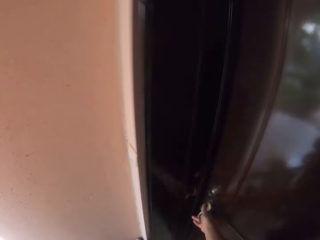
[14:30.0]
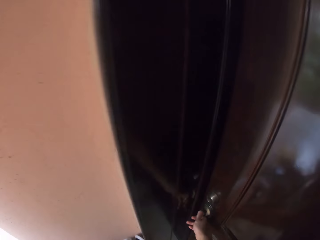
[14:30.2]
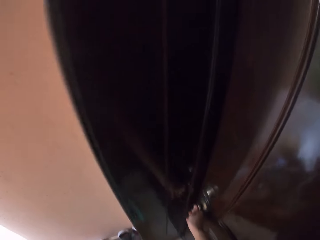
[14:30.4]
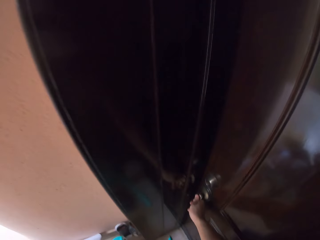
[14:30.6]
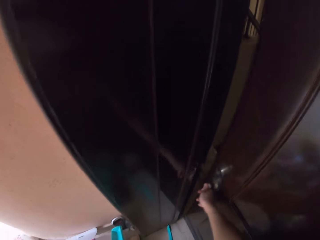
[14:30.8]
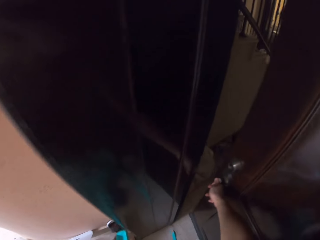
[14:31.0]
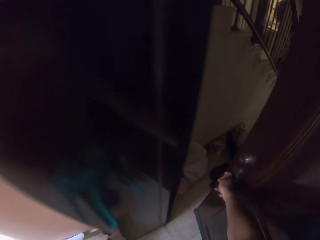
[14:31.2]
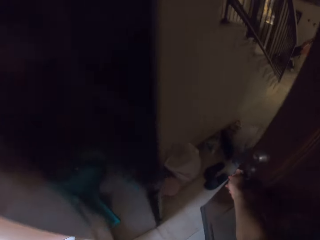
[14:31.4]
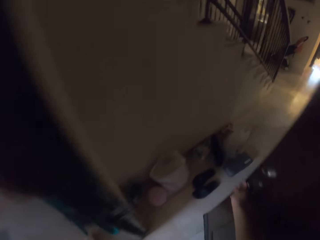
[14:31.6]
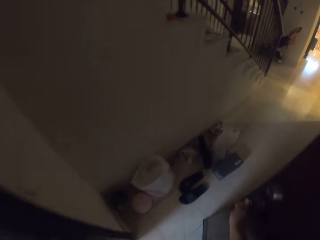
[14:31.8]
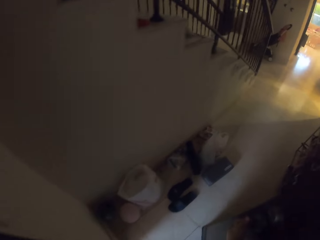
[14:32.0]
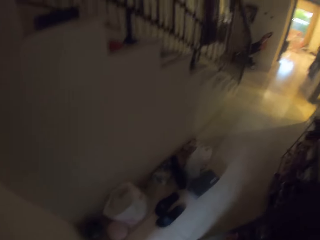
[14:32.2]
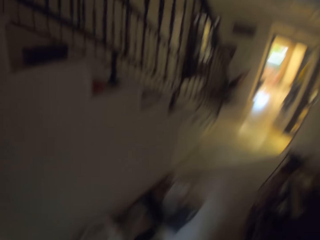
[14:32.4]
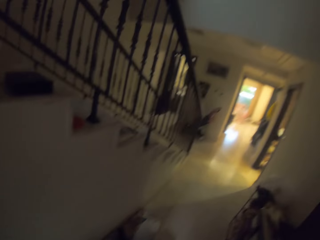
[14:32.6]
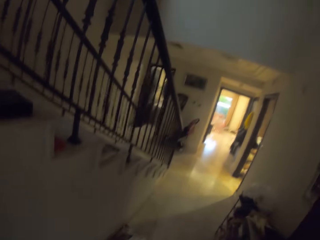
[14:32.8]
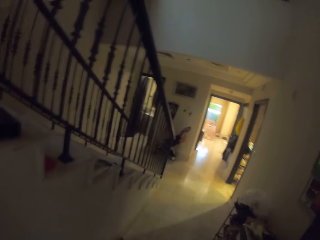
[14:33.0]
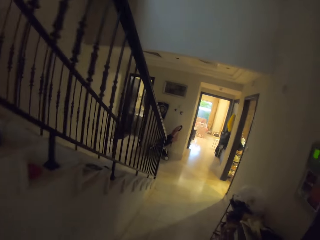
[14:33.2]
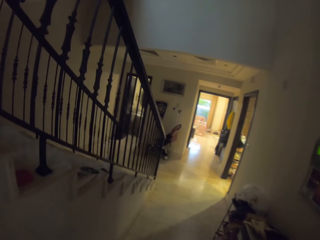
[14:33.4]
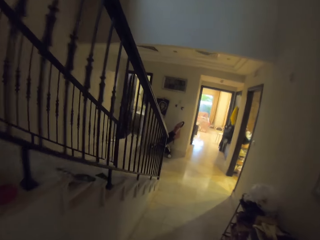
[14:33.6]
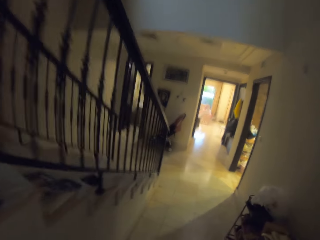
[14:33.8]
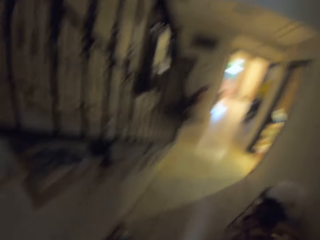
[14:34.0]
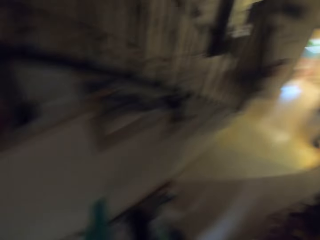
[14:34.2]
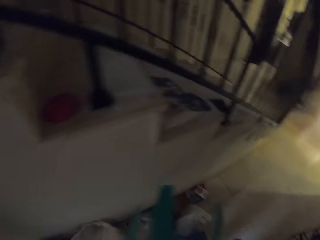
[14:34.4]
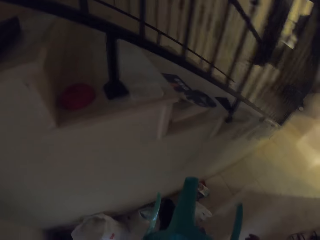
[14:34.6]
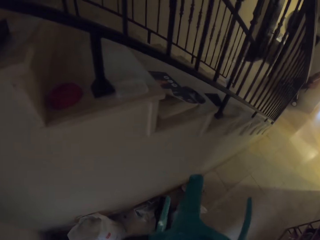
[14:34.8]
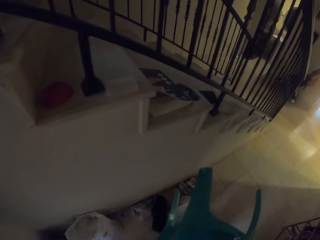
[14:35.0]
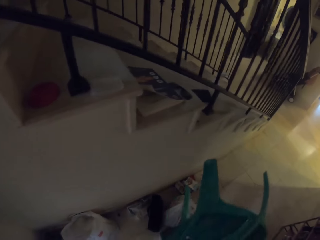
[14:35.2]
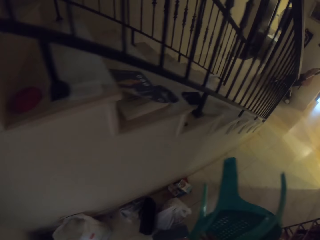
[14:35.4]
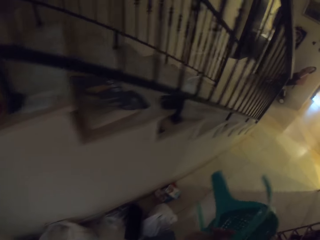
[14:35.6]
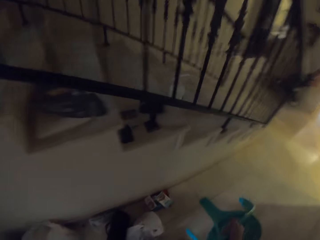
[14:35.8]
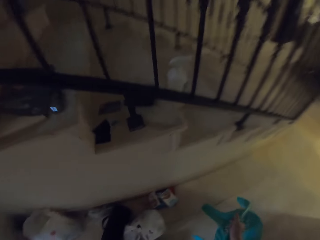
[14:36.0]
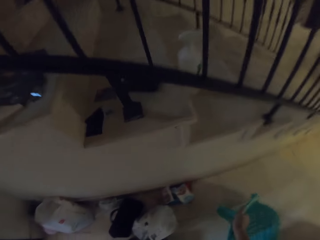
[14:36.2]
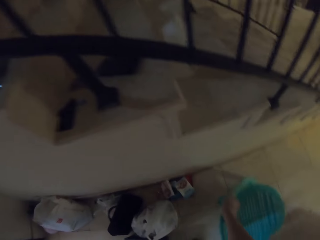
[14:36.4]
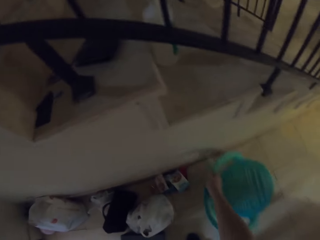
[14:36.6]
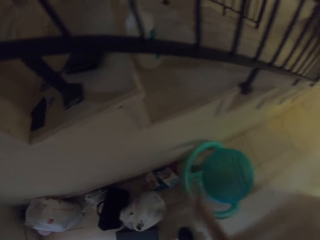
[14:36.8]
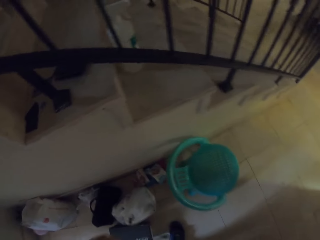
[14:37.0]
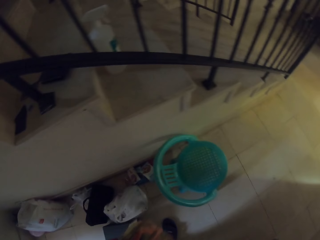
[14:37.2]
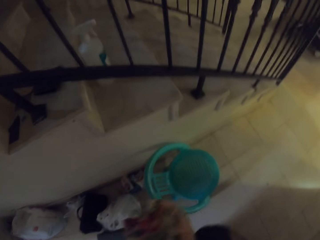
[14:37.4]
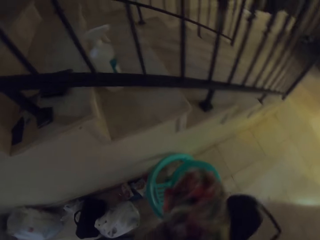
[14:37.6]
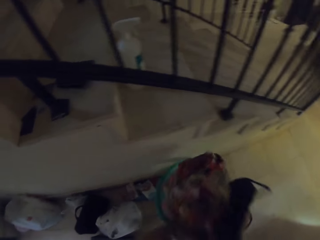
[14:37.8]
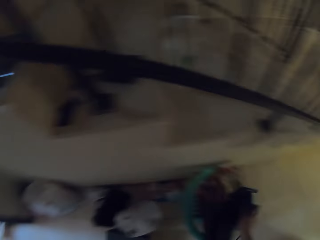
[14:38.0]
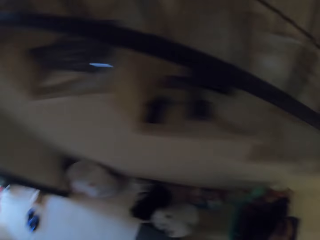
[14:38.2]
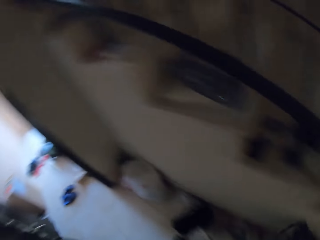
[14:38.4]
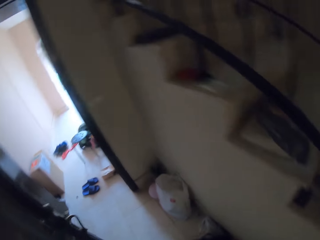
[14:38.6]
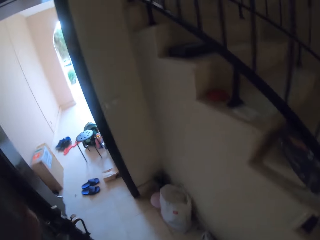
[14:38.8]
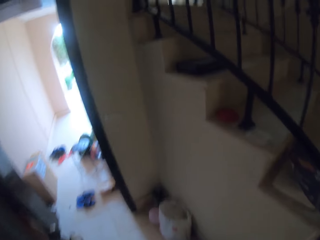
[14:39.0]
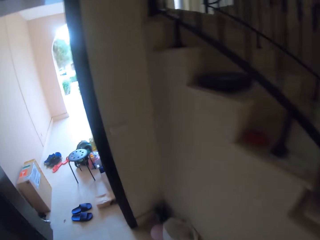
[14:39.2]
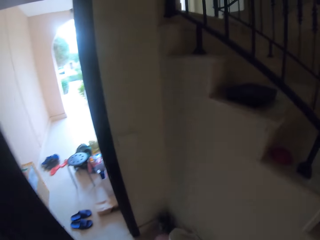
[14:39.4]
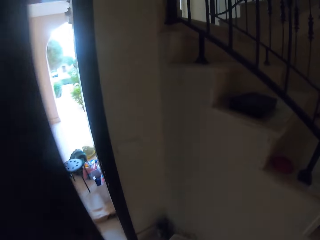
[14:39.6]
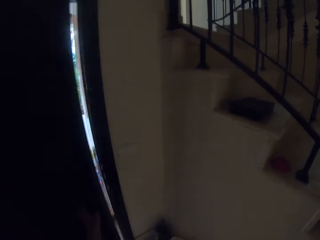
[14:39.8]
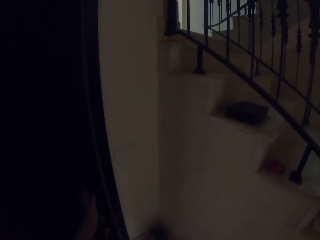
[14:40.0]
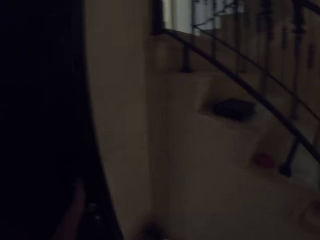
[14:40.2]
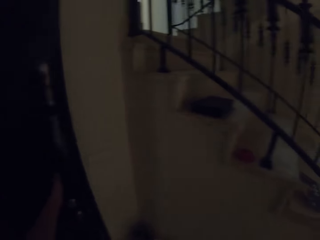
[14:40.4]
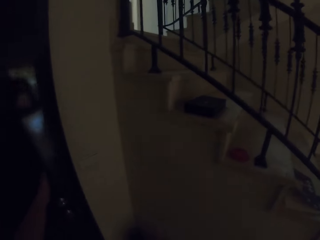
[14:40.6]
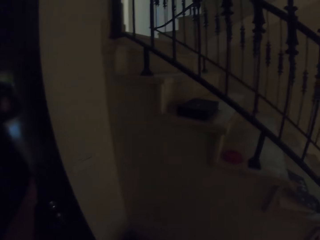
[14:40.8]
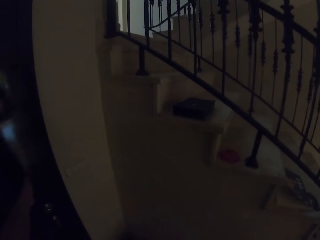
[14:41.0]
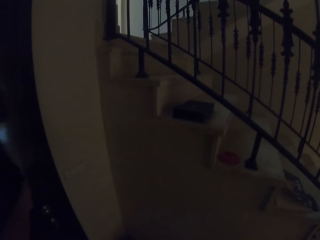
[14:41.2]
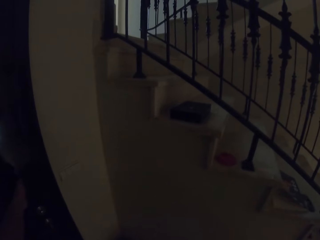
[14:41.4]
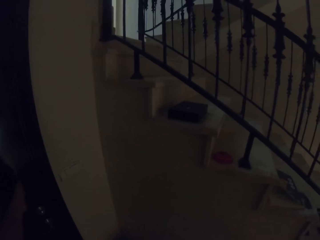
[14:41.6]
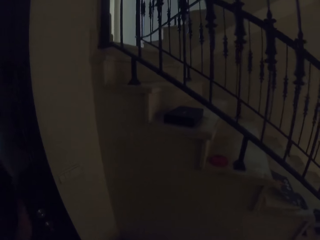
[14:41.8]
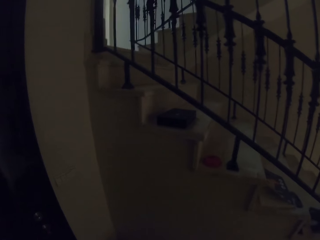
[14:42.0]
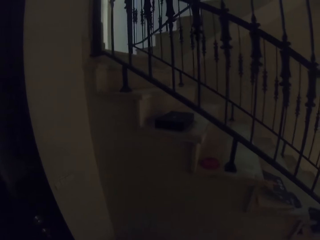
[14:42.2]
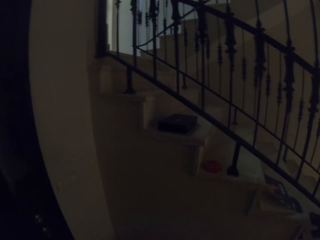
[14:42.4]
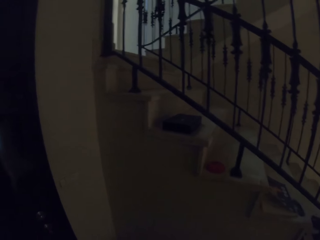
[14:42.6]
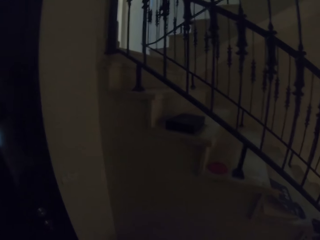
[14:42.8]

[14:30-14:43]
The camera wearer opens the door. They walk. They walk in the house. They put the plastic chair on the floor. They put the bag on the plastic chair. They walk and look around. They close the door. They walk around.
